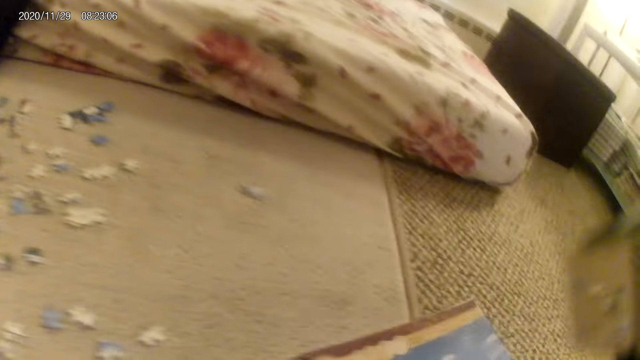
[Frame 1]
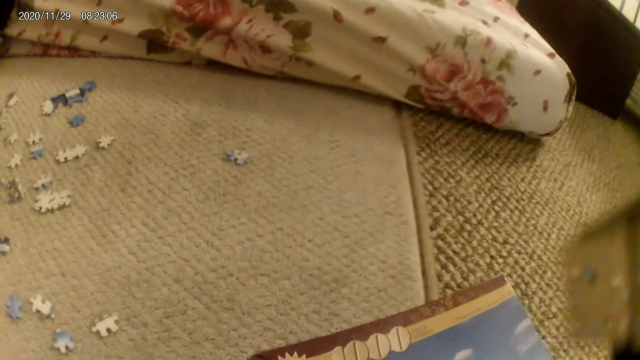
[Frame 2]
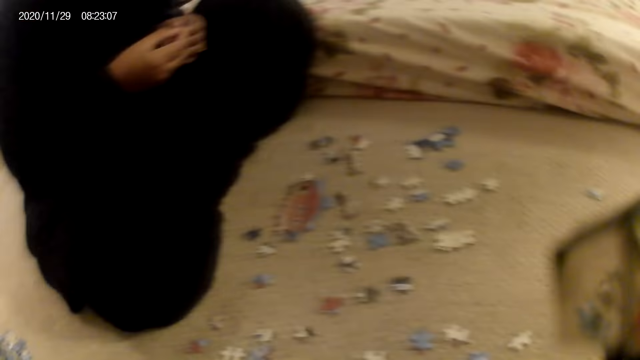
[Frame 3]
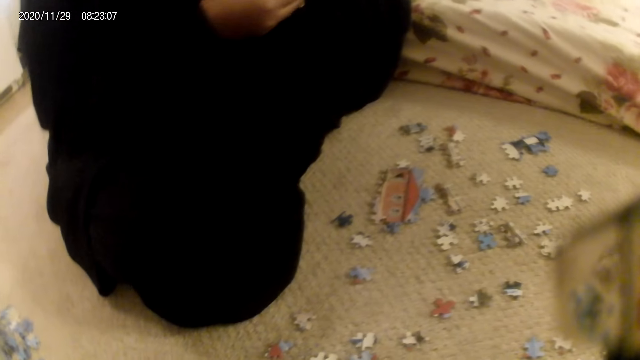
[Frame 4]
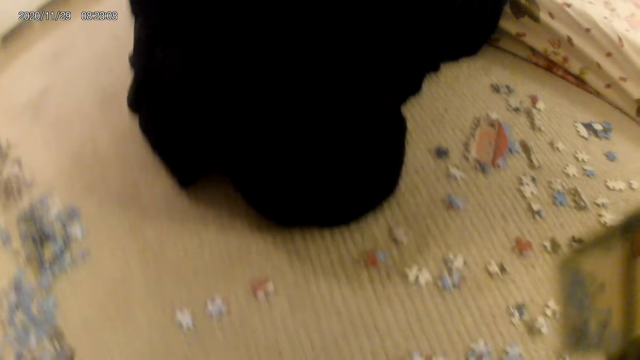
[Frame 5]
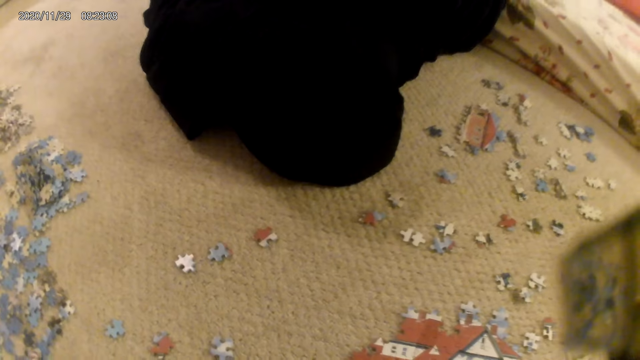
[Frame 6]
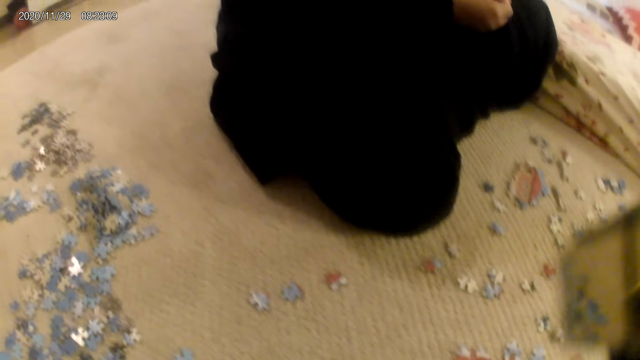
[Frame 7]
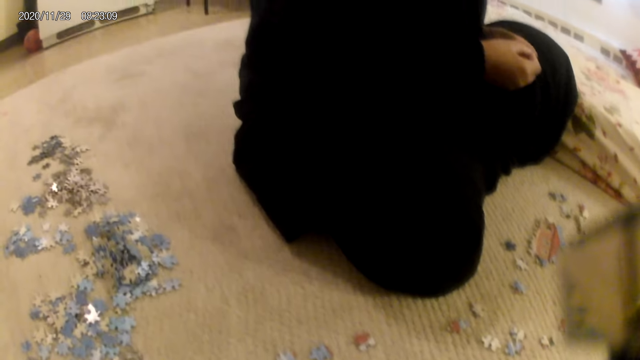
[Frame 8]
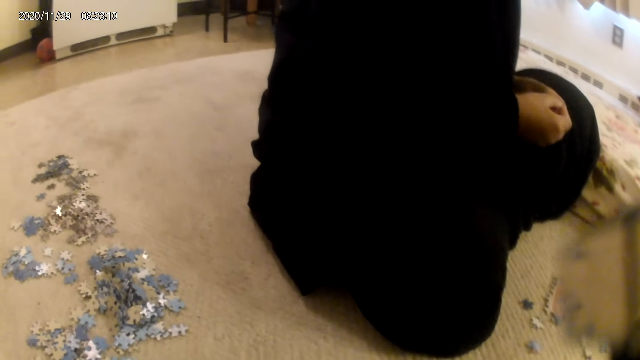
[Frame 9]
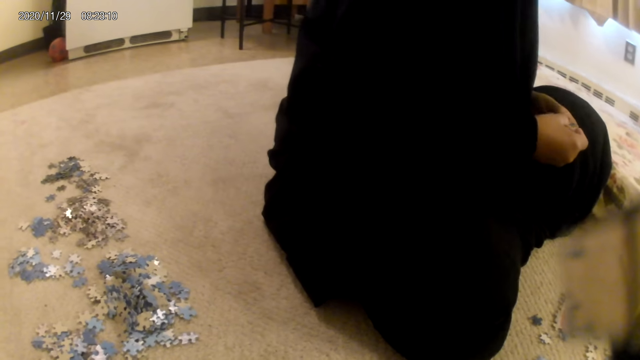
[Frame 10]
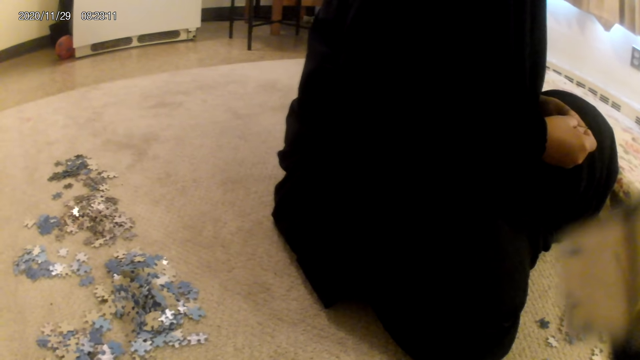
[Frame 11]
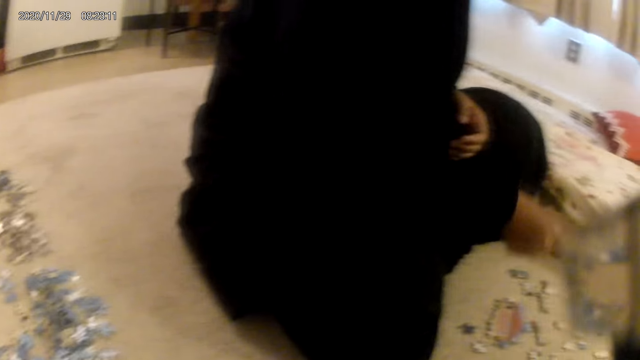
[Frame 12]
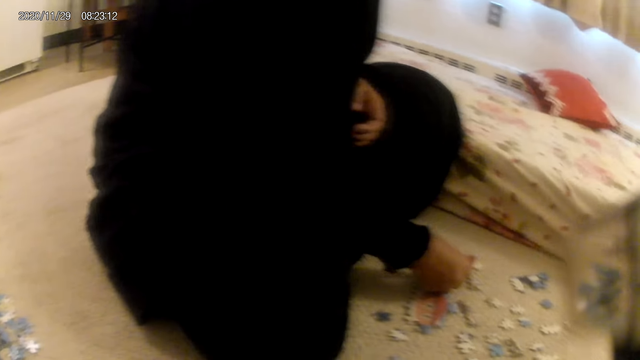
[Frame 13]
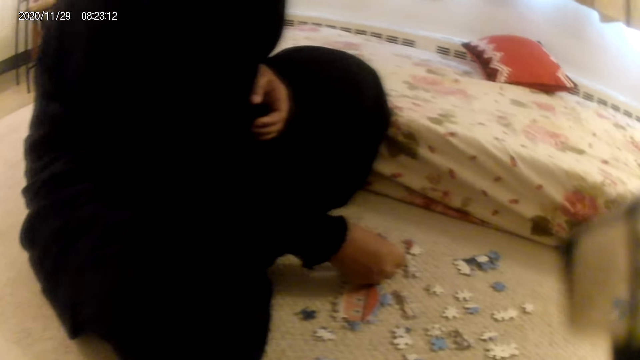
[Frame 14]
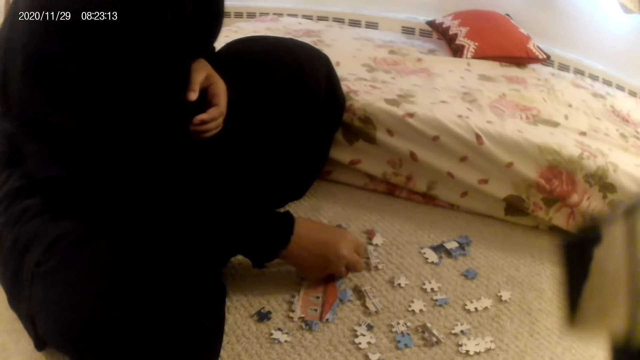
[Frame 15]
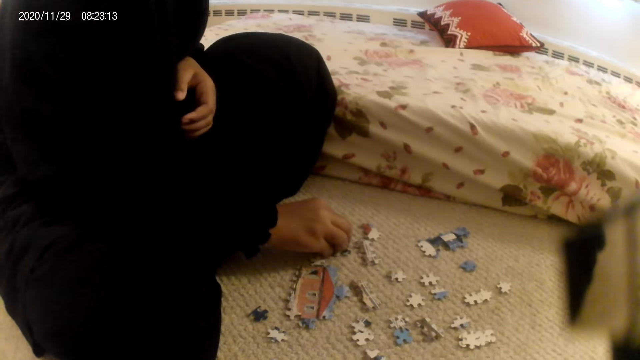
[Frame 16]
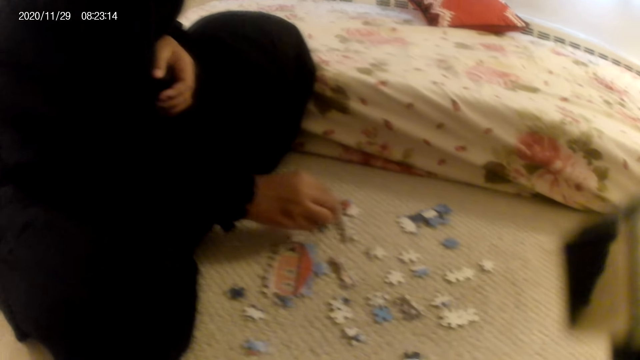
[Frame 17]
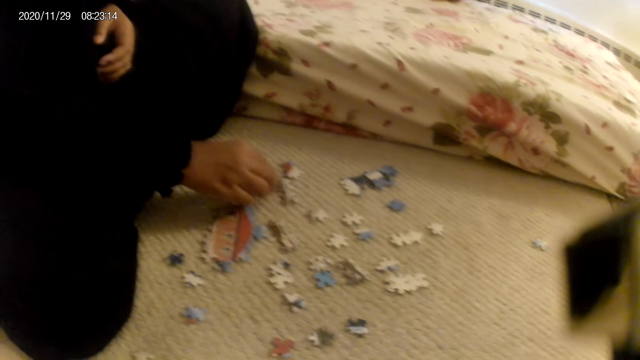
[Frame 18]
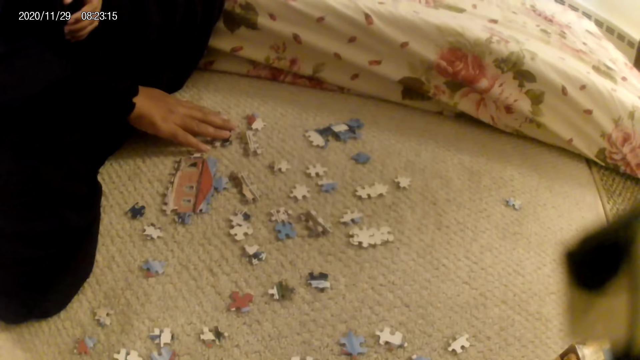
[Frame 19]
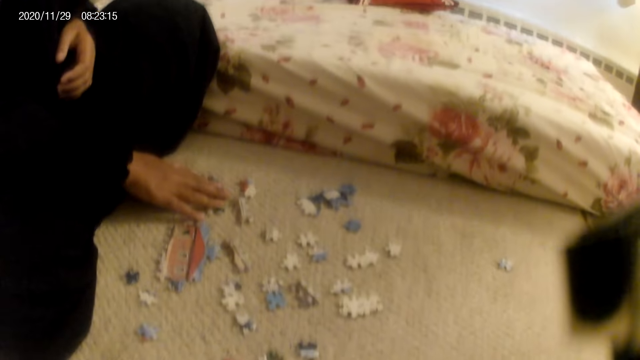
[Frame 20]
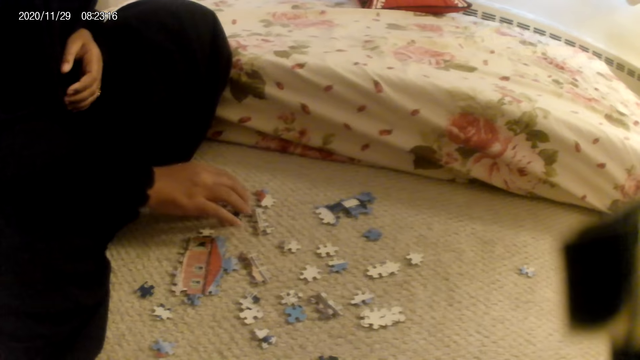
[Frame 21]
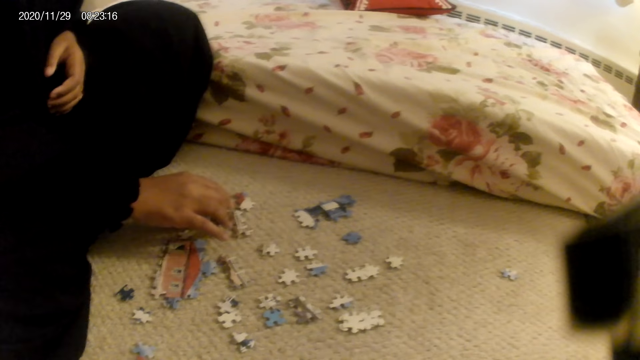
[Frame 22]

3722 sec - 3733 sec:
A lady joins puzzle pieces. The lady grabs a piece of puzzle. The lady touches the puzzle structure.

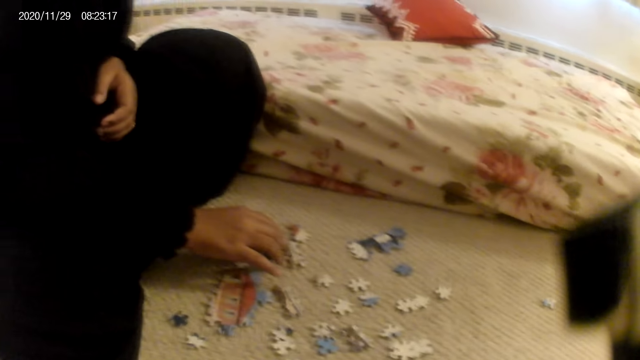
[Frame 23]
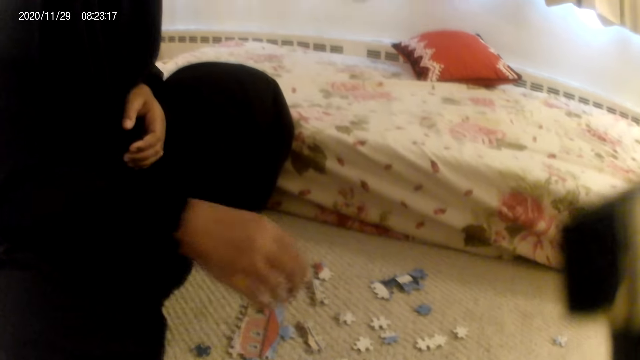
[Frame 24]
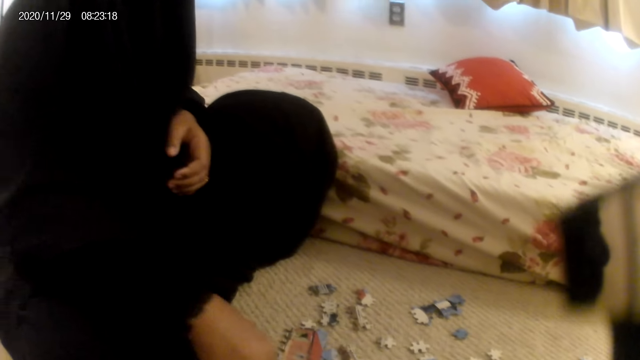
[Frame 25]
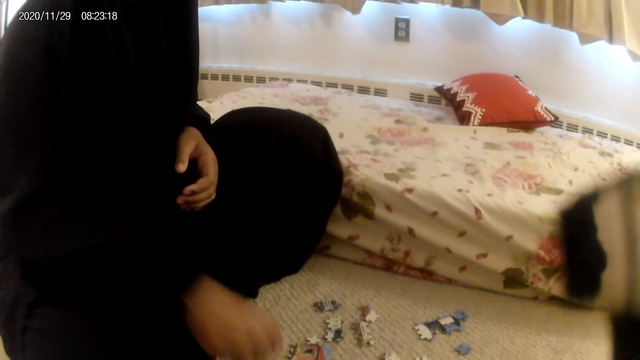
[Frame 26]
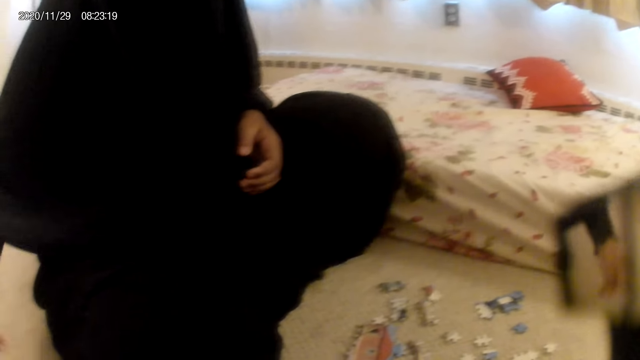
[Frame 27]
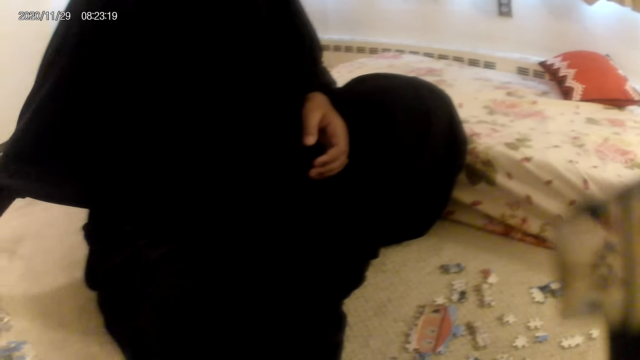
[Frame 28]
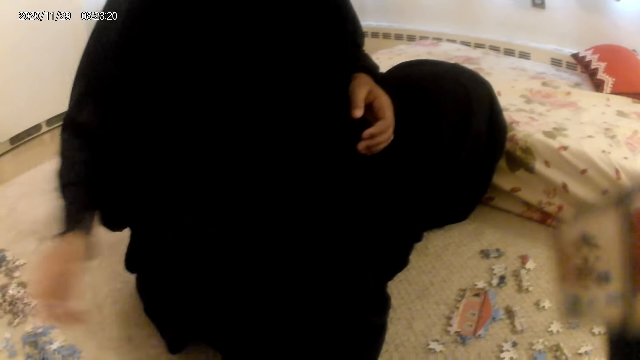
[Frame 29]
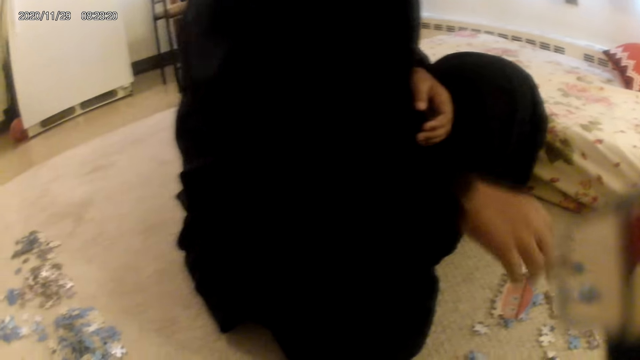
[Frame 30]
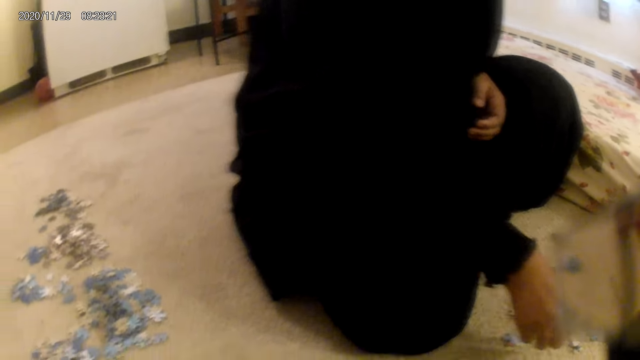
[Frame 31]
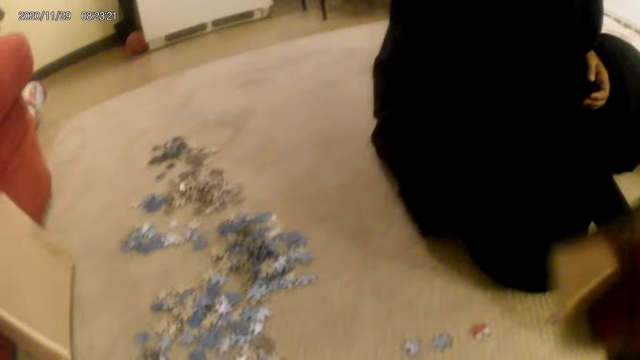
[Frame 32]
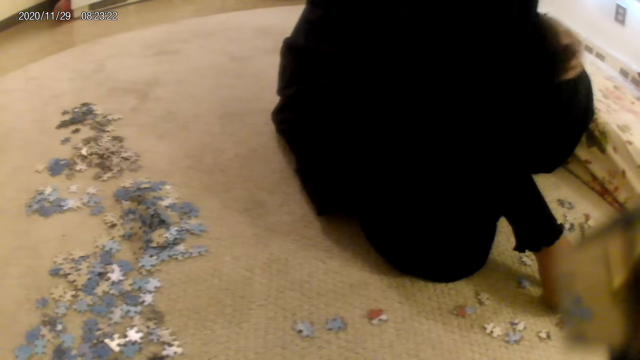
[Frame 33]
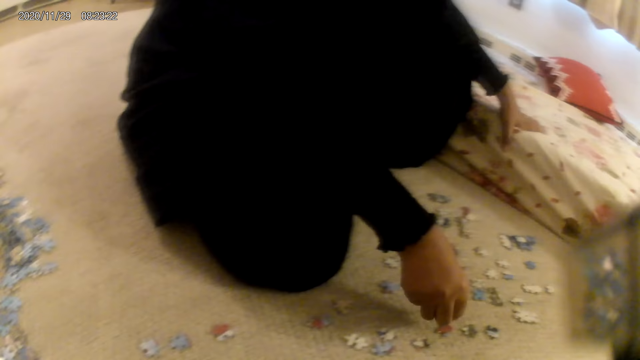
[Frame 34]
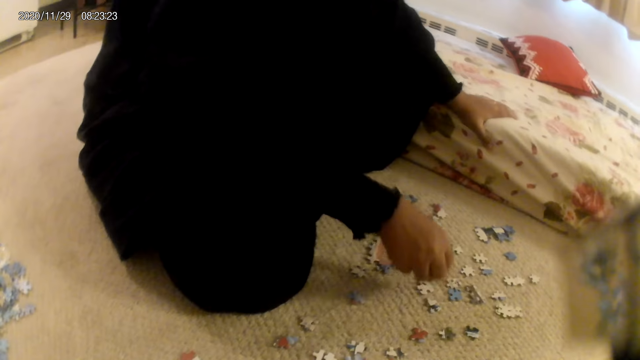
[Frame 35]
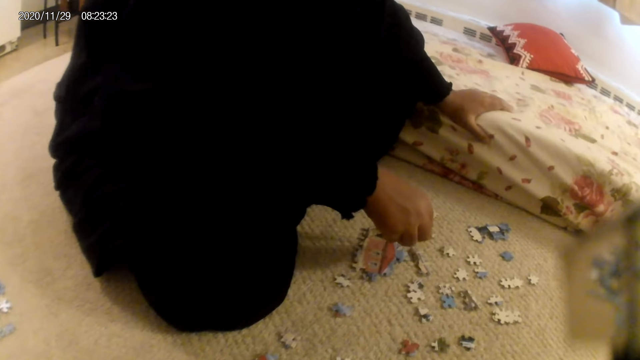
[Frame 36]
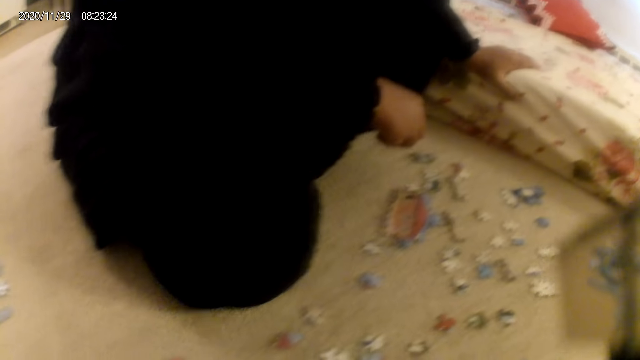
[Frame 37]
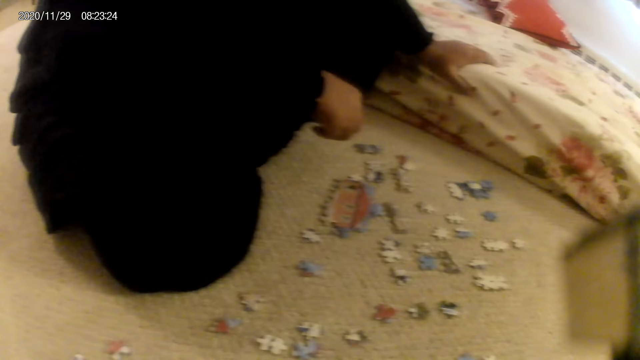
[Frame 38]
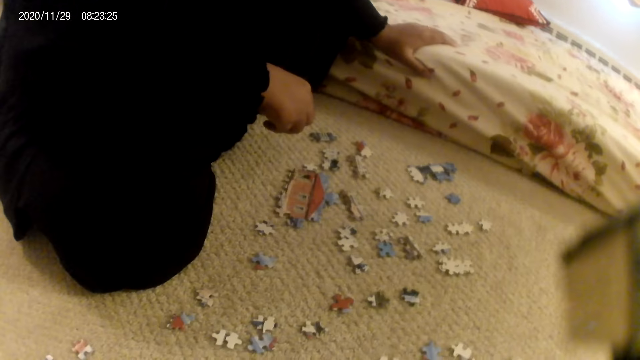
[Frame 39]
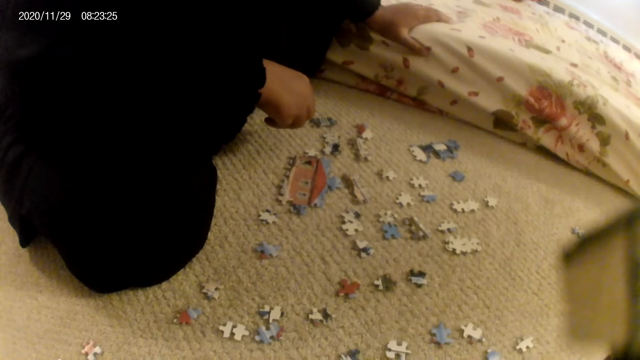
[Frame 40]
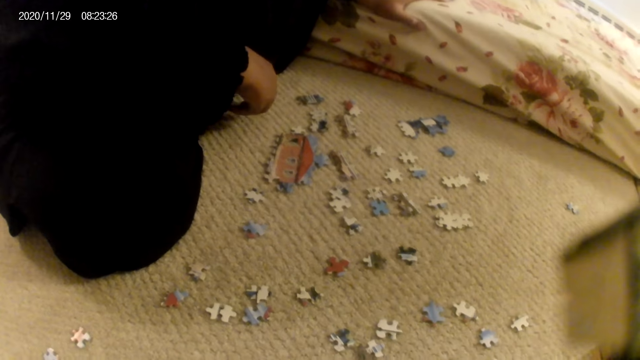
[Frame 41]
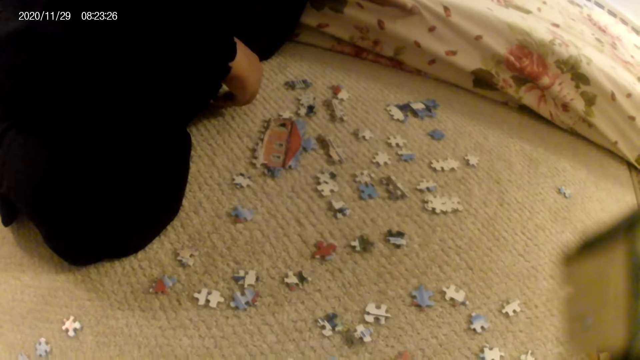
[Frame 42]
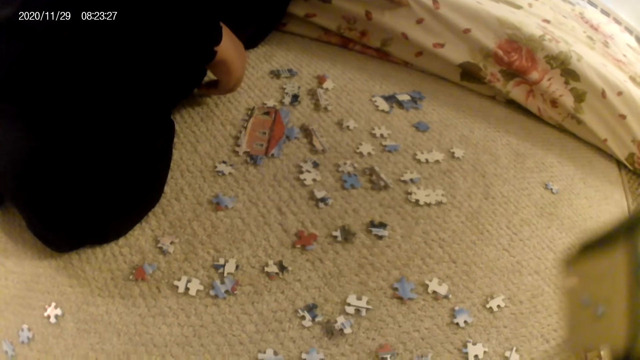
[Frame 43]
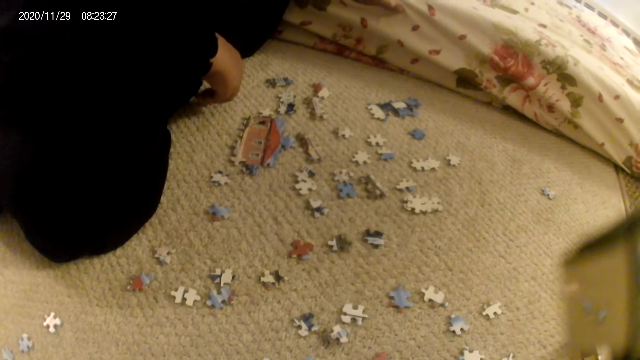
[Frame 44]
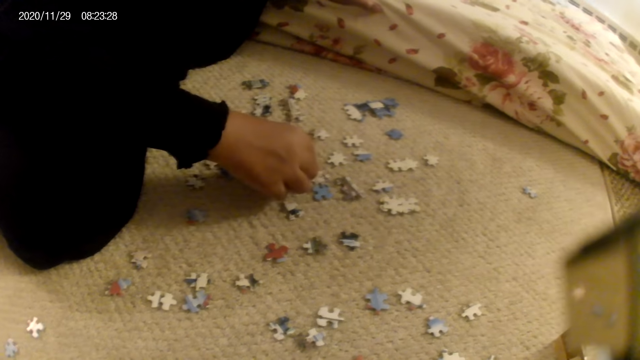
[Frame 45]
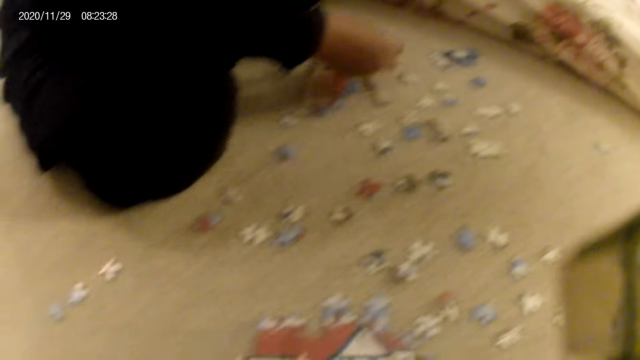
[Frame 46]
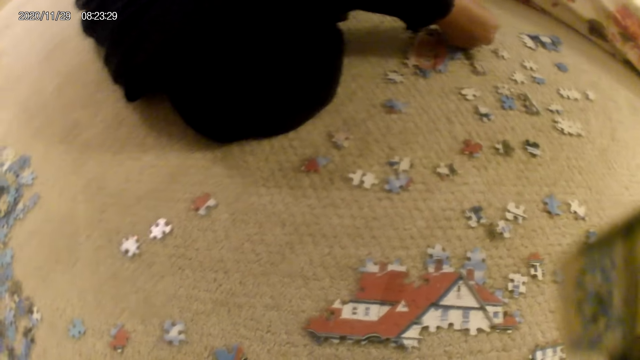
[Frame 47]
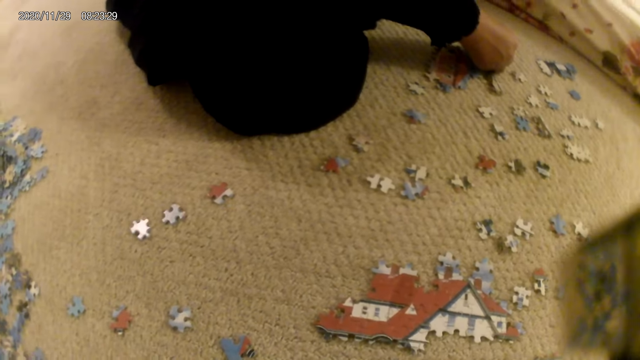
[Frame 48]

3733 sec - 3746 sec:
A lady picks up a puzzle piece and throws the puzzle piece on the floor. The lady touches a puzzle piece on the floor. The lady places a hand on the bed. The lady stares at the puzzle pieces on the floor. The lady picks up a puzzle piece and stares at the puzzle piece.
